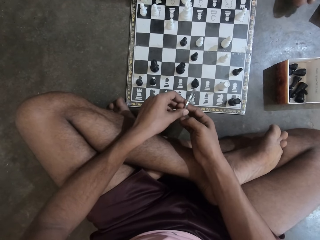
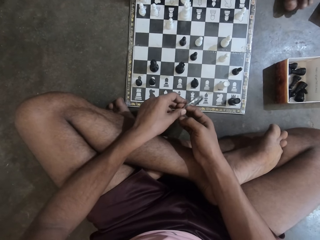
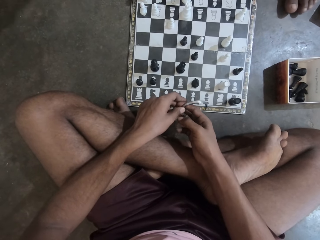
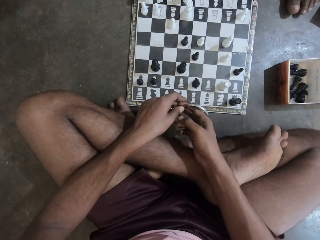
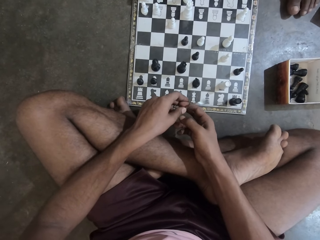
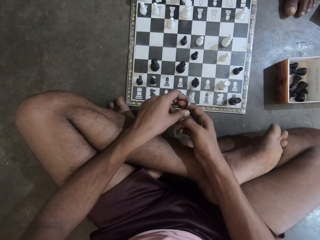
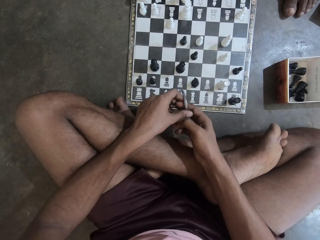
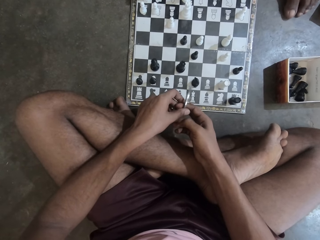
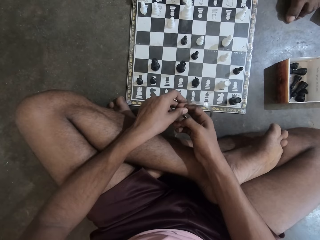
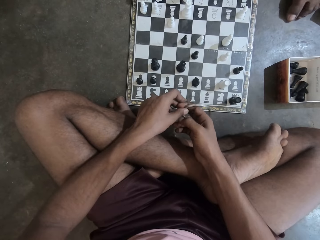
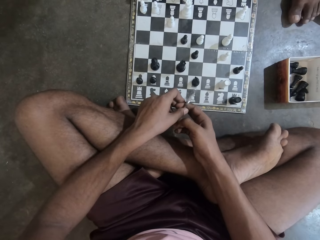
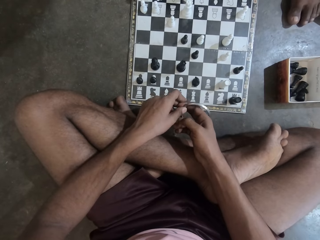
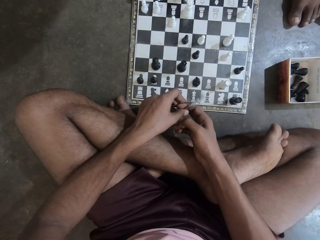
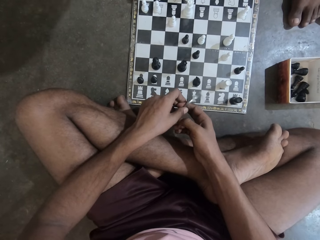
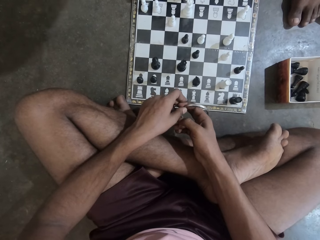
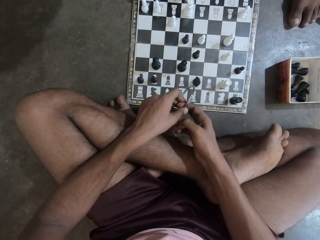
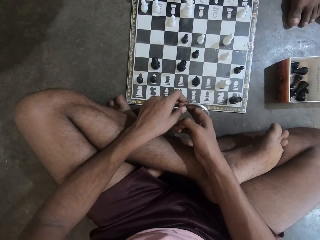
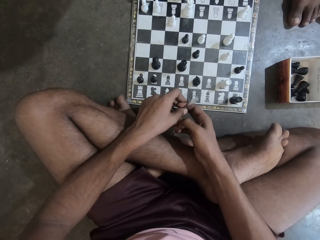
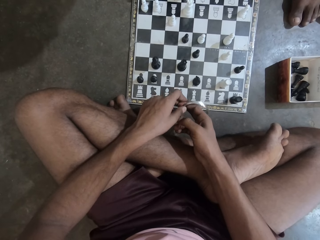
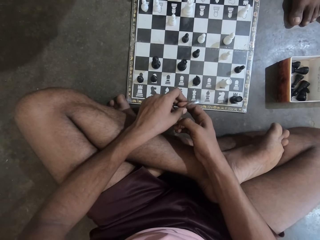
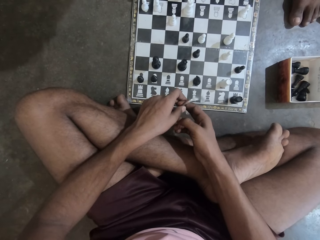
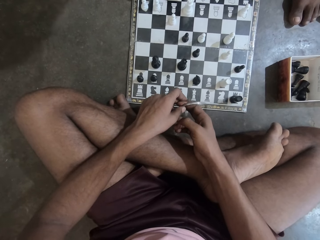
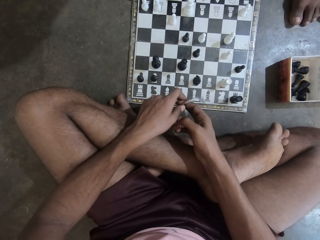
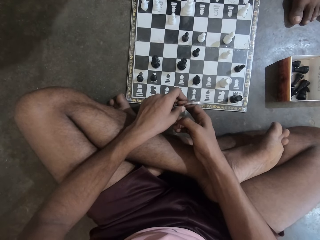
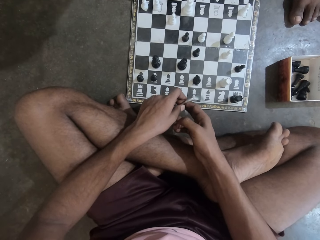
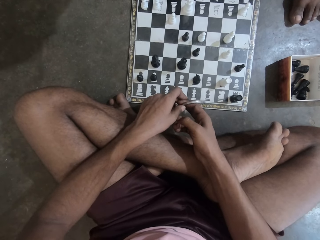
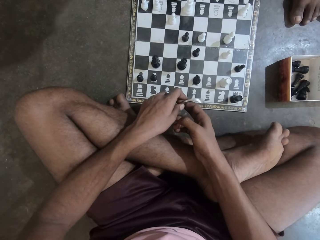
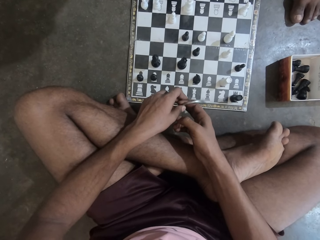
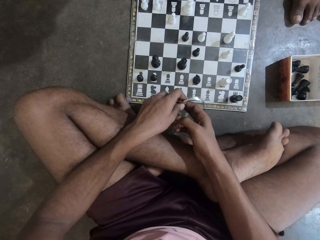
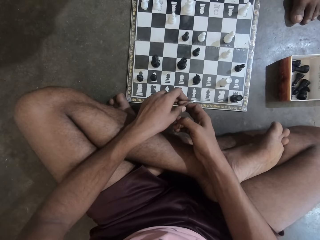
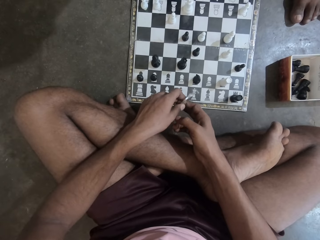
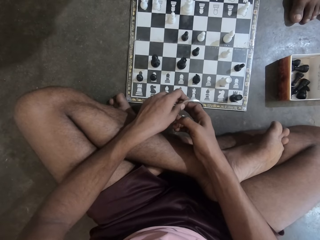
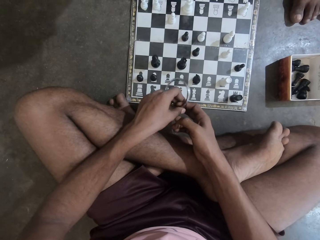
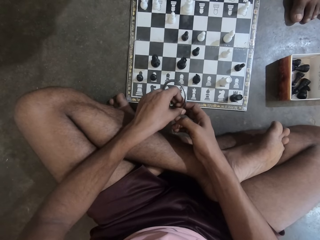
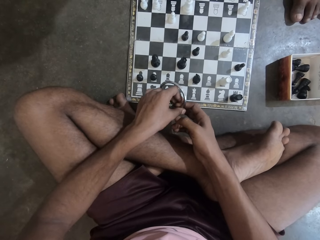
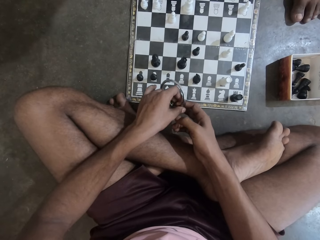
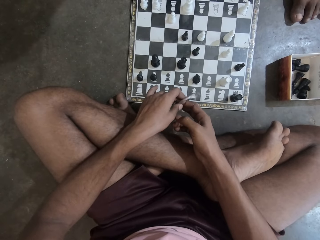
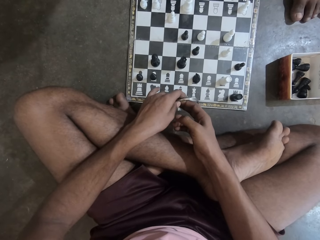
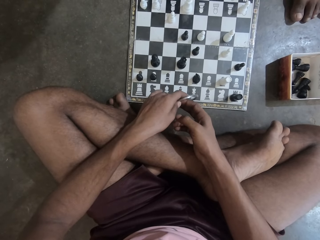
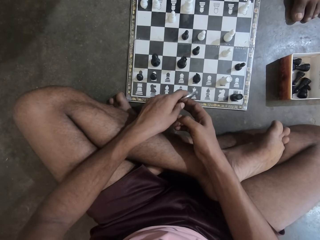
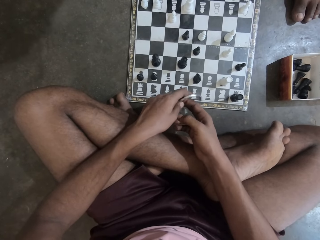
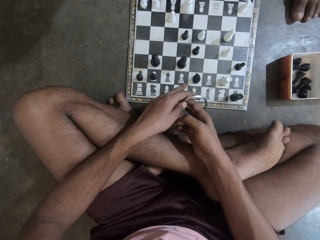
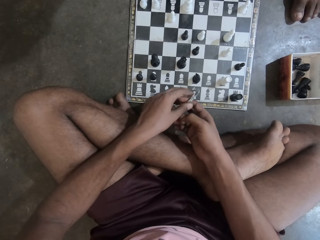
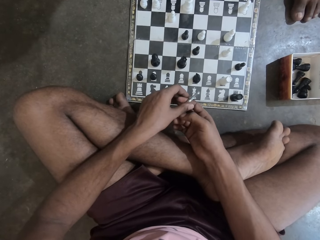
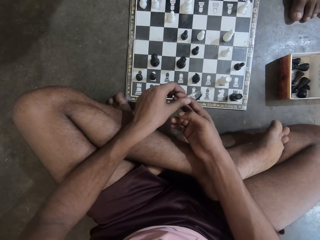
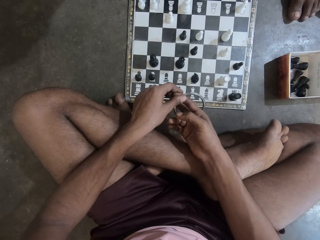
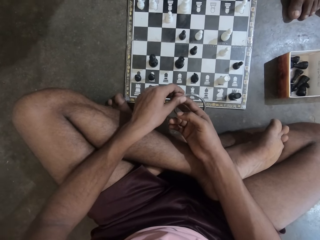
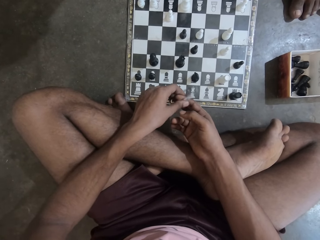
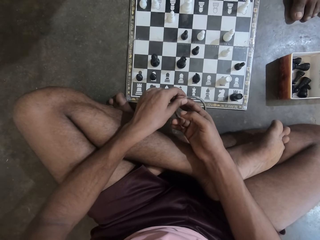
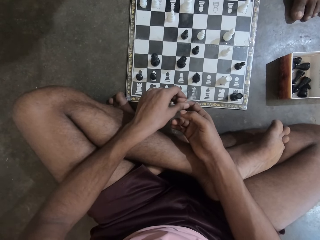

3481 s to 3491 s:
A man moves his feet. The camera wearer shakes the bangle with his fingers.

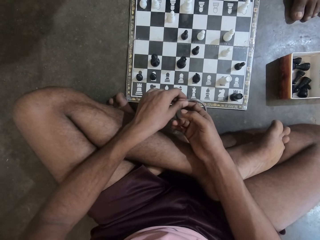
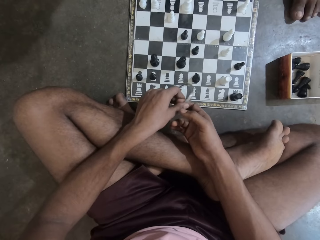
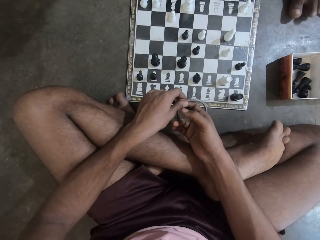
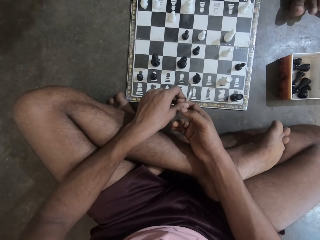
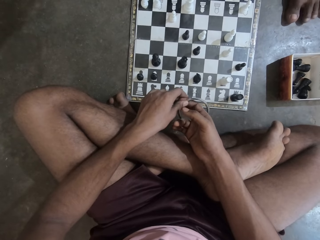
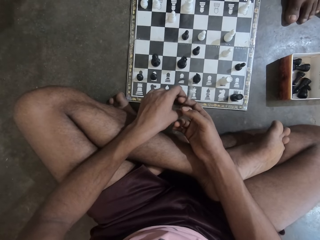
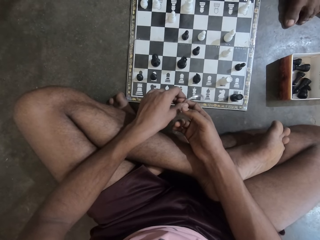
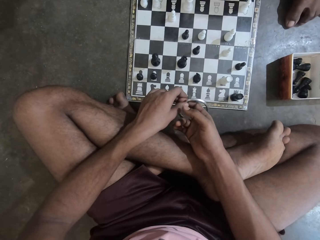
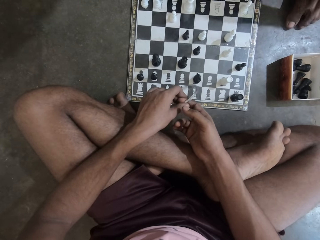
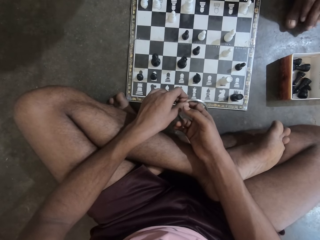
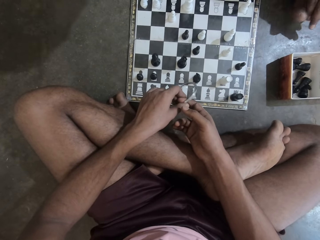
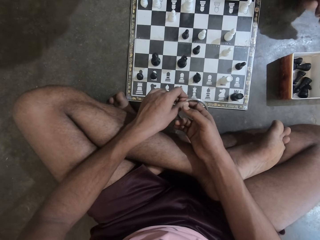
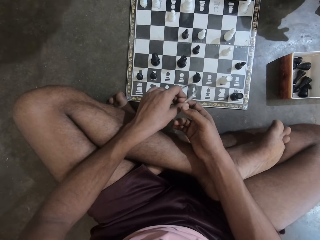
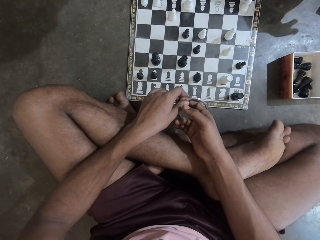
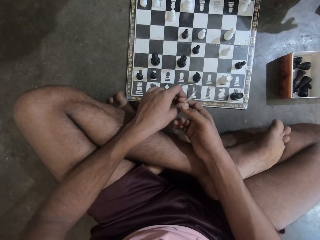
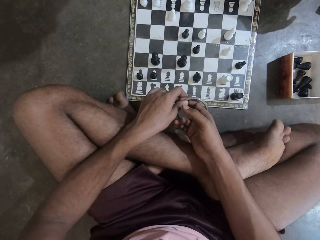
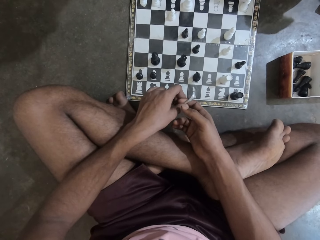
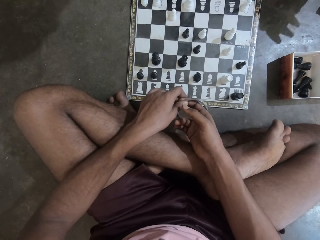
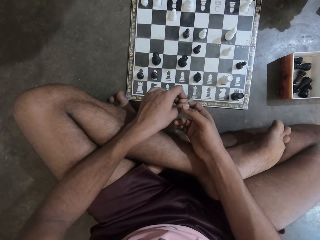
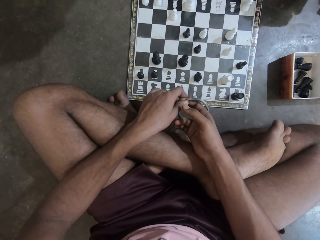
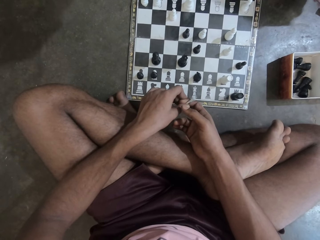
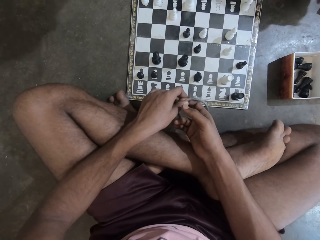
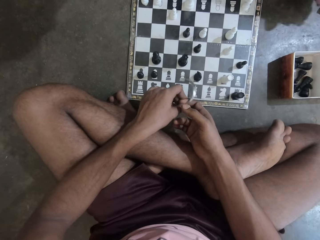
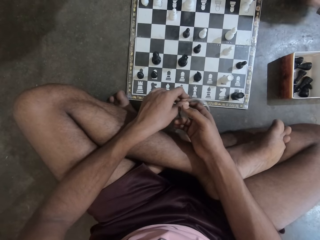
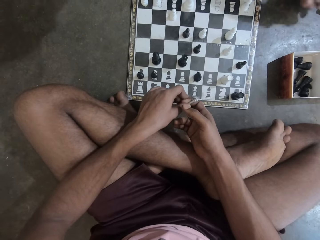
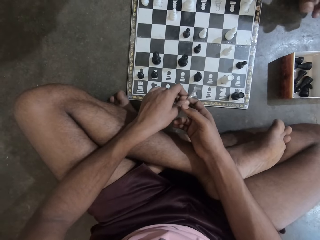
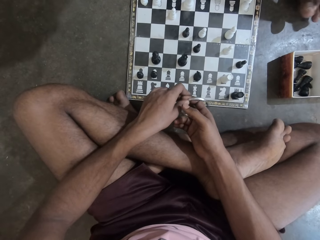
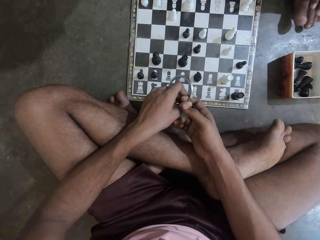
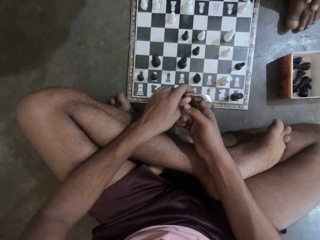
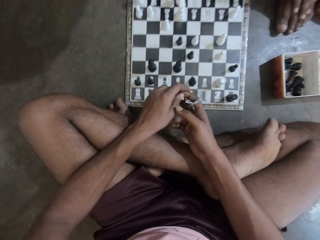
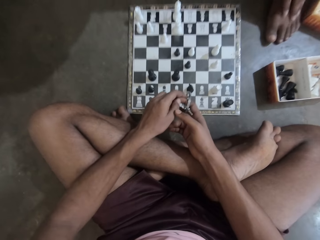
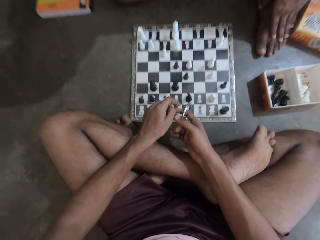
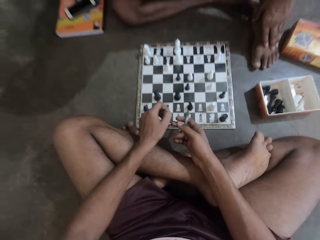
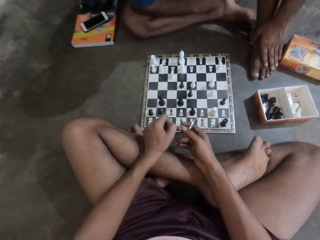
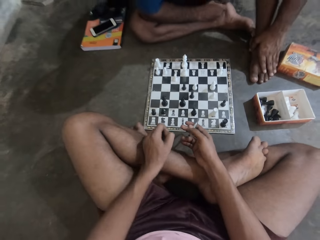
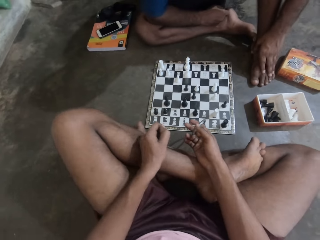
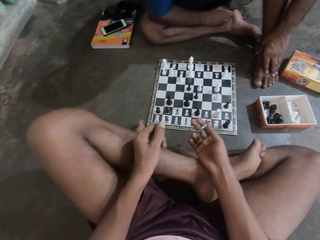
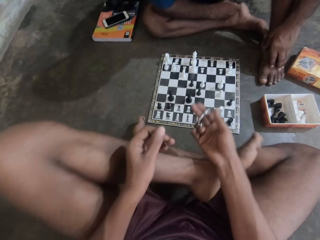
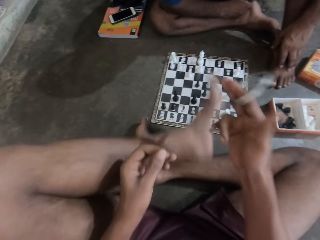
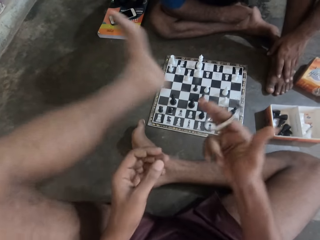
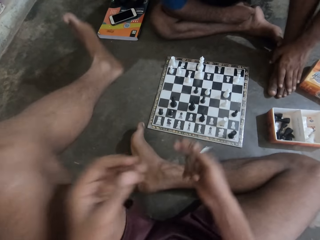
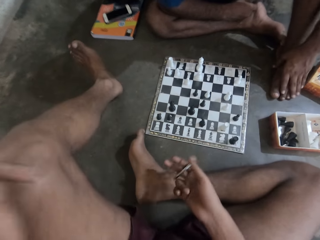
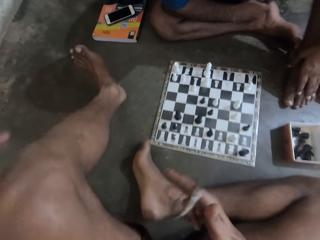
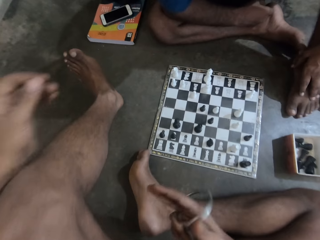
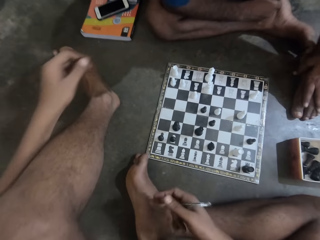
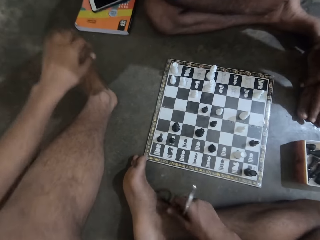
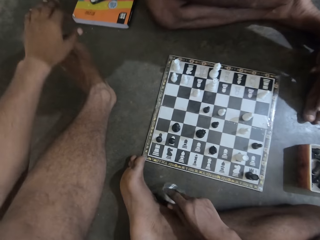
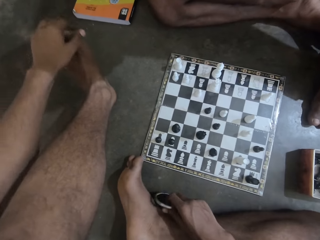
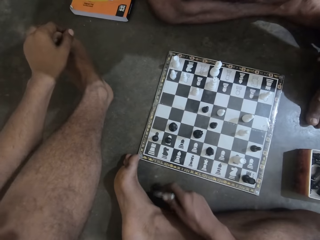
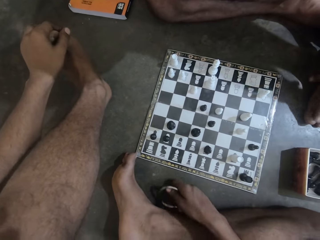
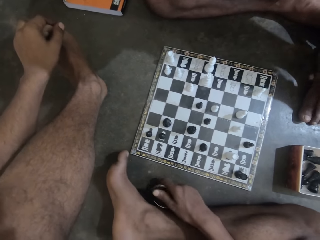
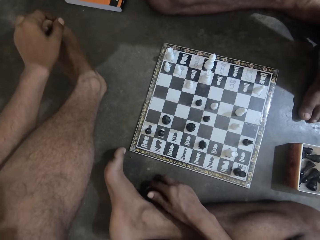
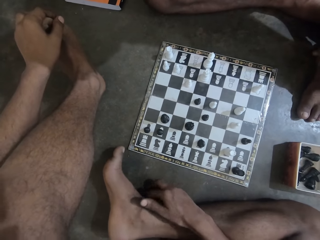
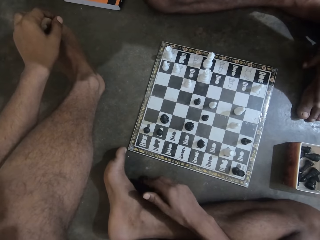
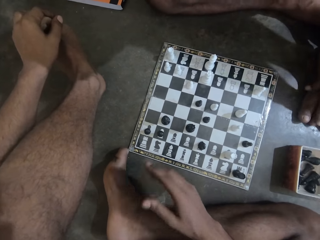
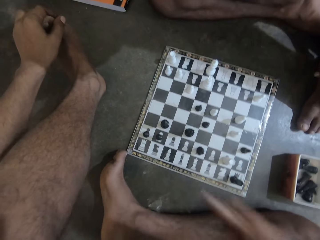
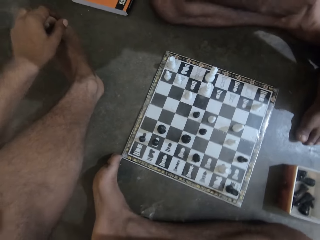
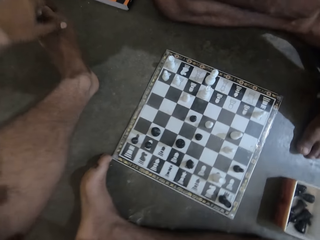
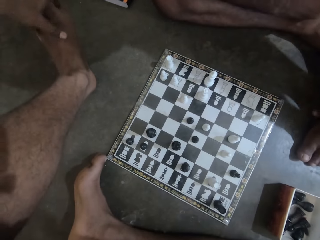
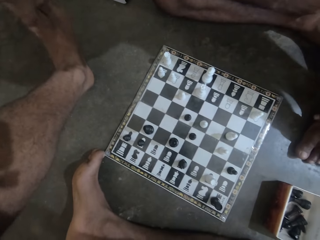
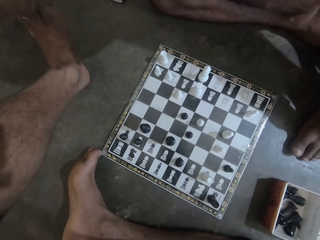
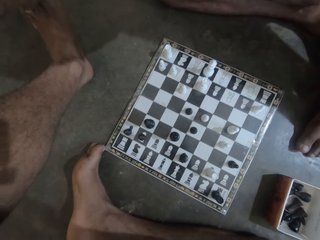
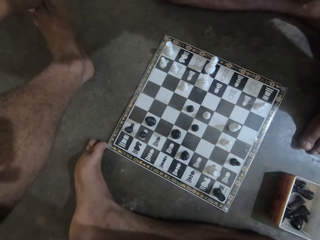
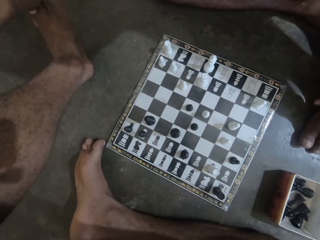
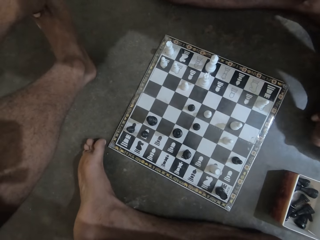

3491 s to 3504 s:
The man touches his feet. The camera wearer places the bracelet or bangle on his other hand. He rolls the bangle around his finger. He stretches out his left leg. He moves his hand towards his foot. He places the bracelet on the floor. He touches his left leg with his left hand. He raises his hand towards his face.
